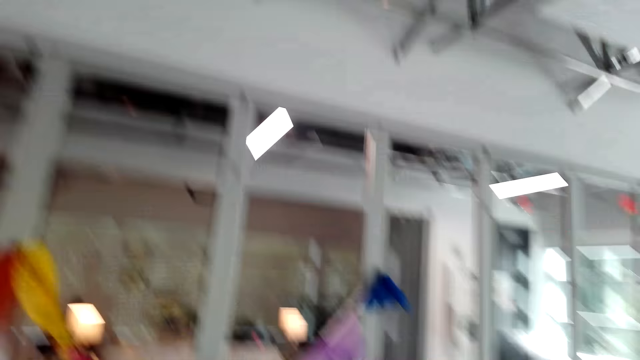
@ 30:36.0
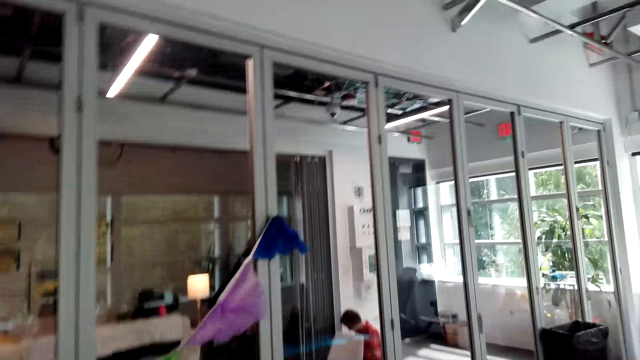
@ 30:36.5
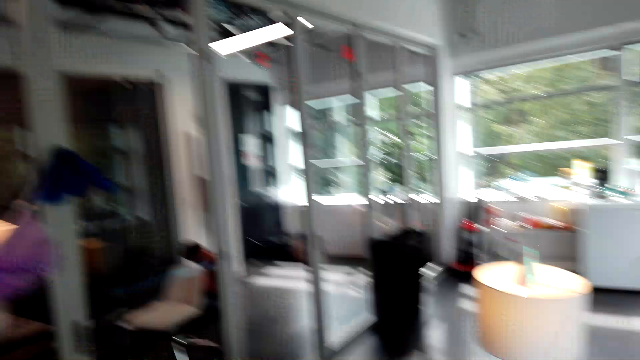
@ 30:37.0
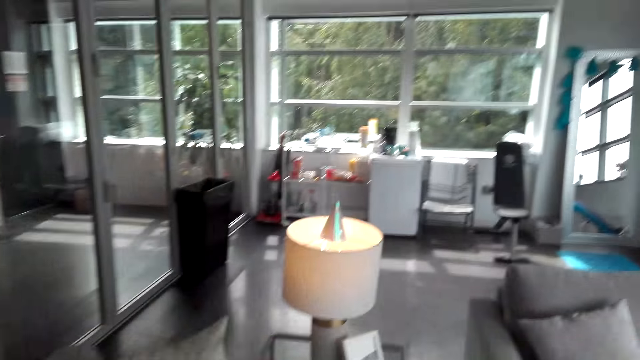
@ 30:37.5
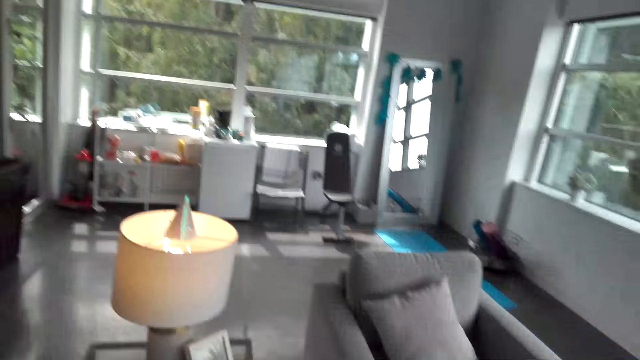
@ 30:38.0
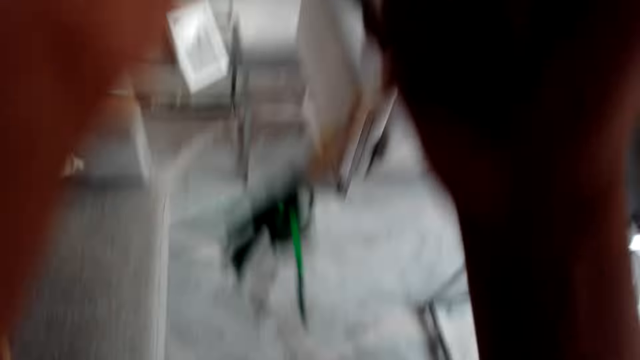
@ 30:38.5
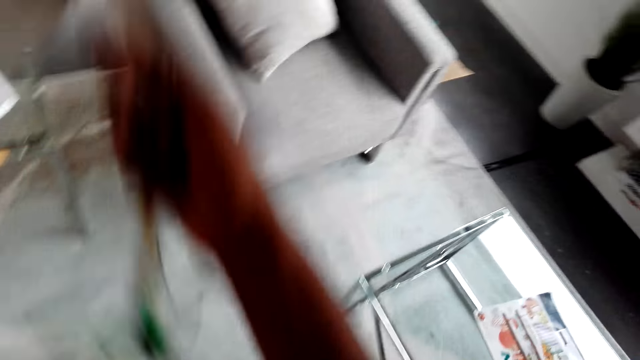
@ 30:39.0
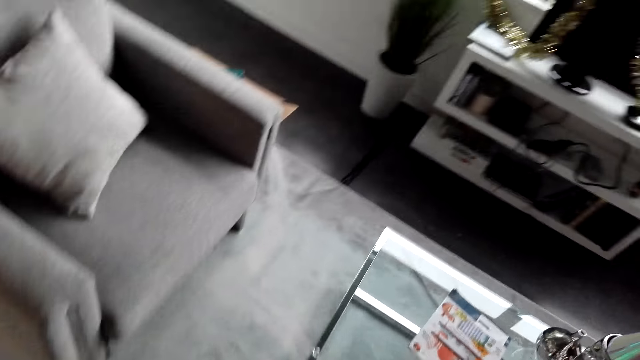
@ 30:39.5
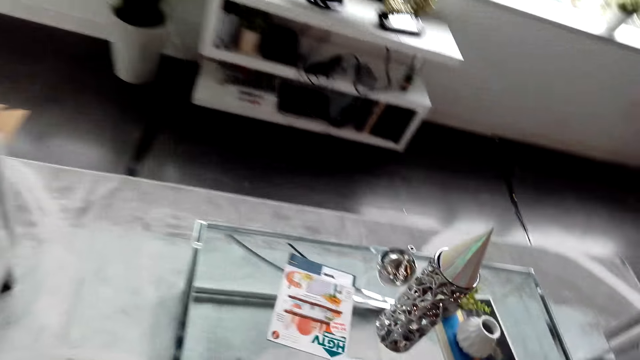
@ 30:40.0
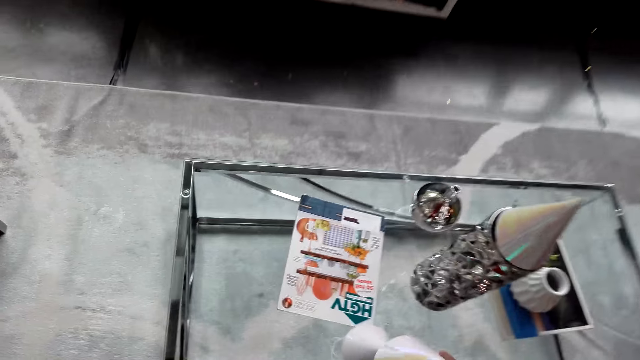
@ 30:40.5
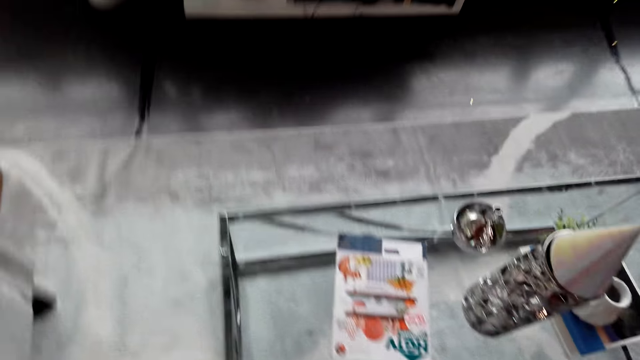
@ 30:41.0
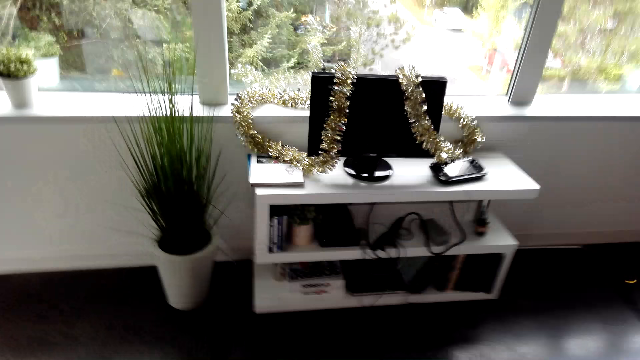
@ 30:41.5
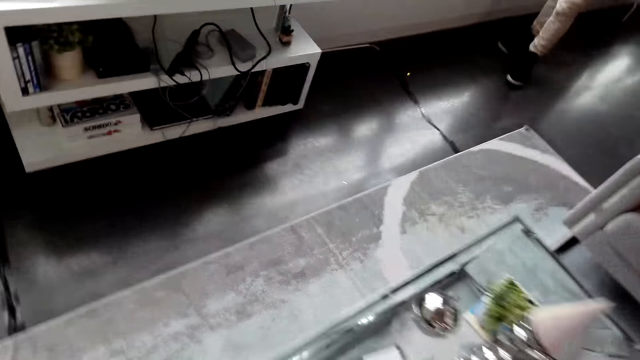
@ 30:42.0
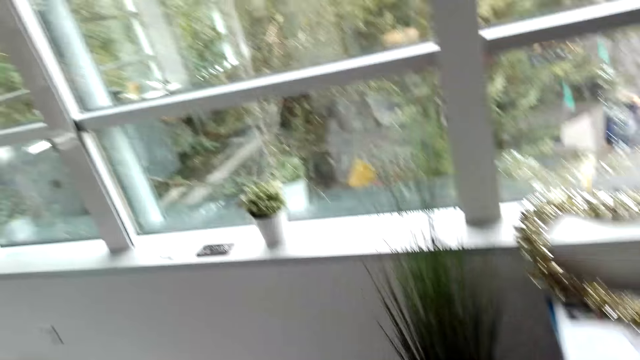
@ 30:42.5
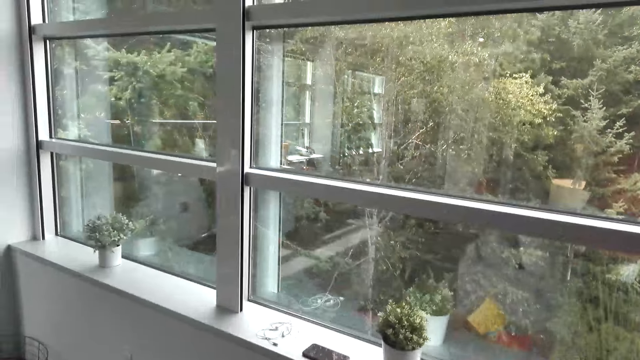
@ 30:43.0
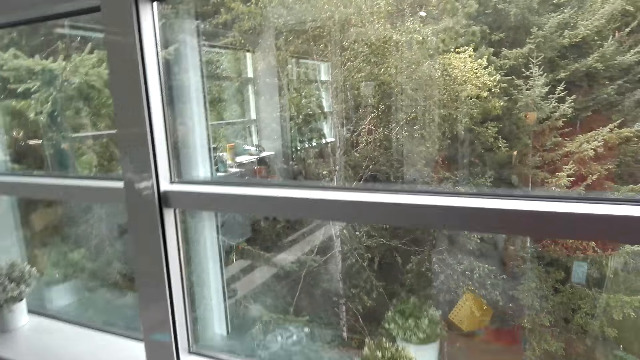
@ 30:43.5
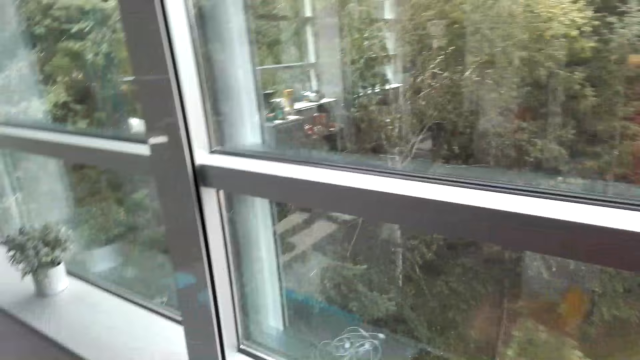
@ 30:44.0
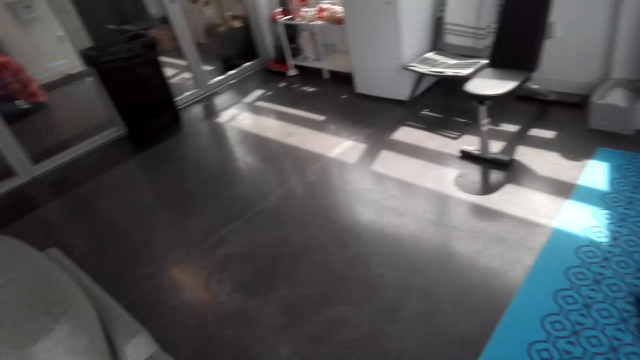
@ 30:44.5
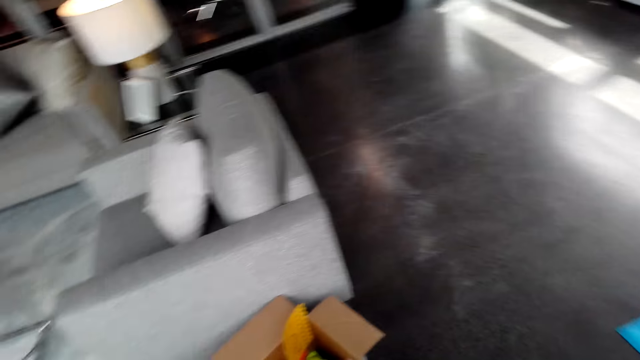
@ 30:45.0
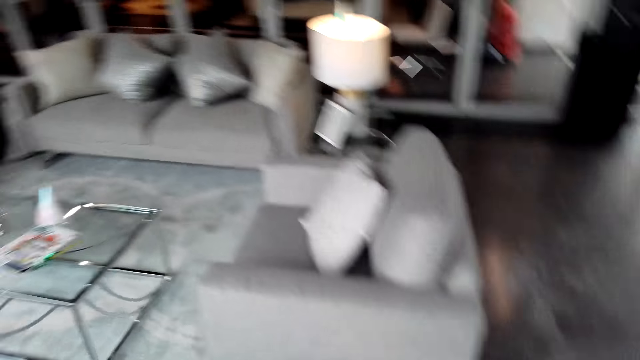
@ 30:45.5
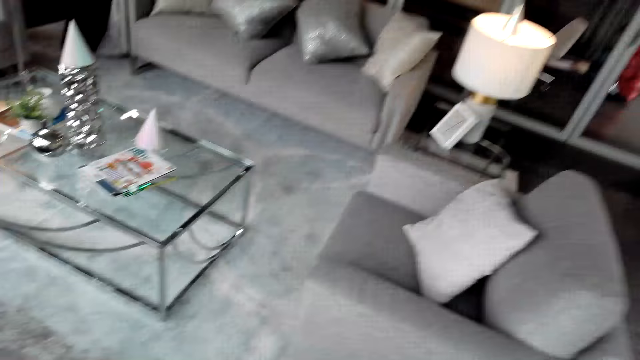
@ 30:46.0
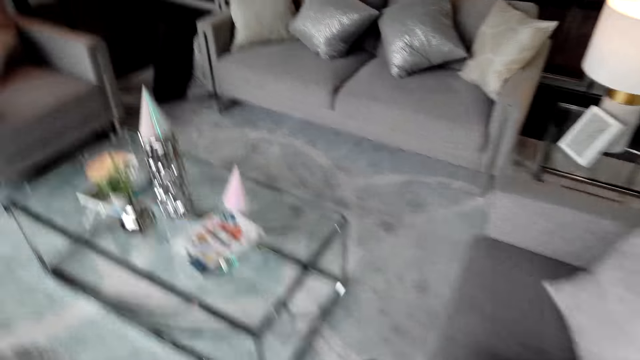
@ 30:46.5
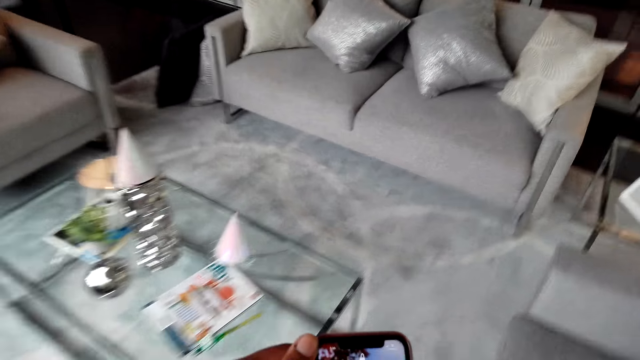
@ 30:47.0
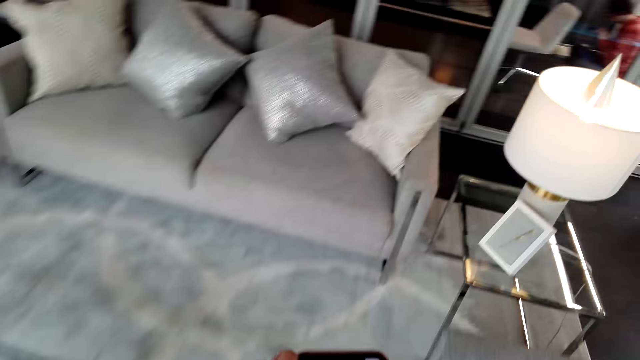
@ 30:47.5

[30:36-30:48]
The camera wearer touches his head.

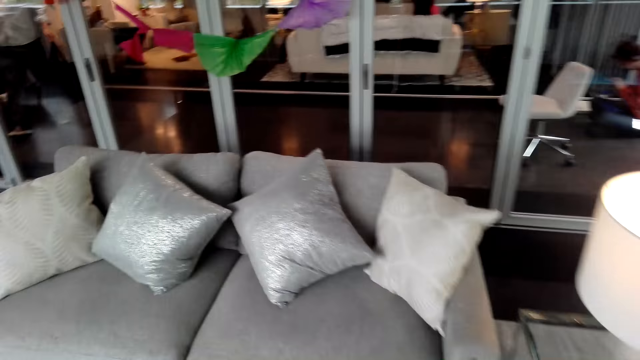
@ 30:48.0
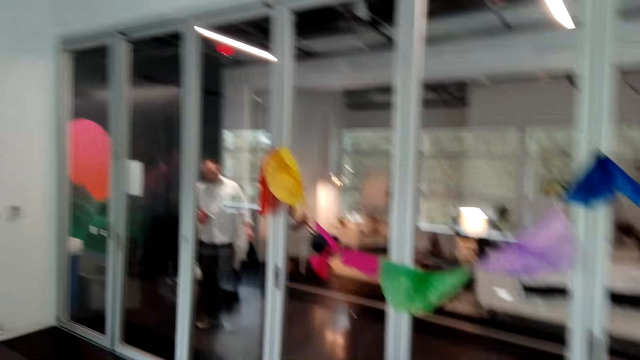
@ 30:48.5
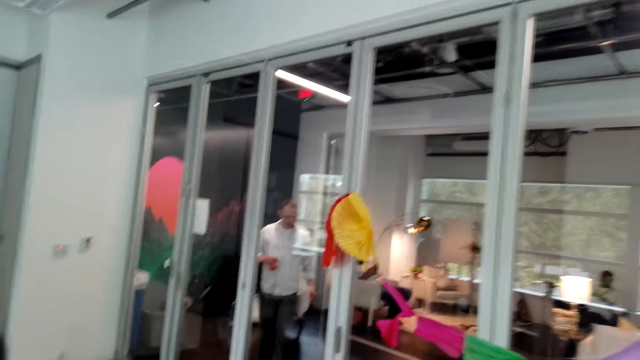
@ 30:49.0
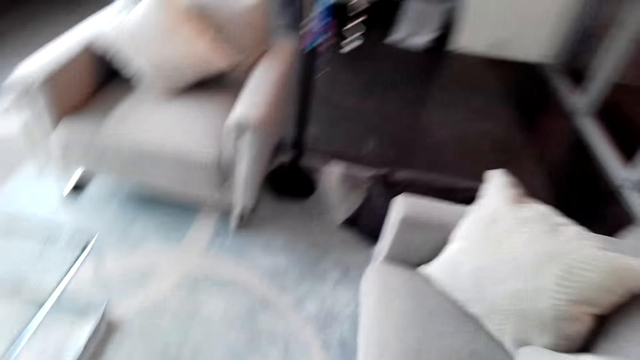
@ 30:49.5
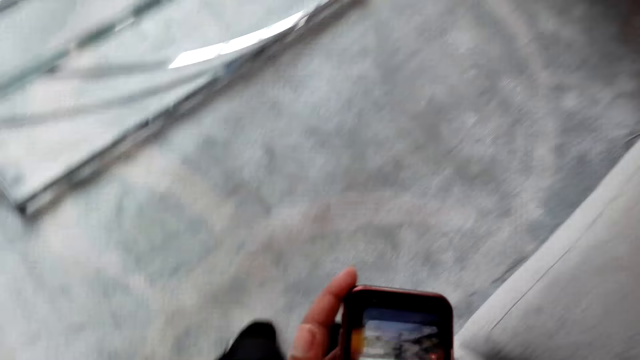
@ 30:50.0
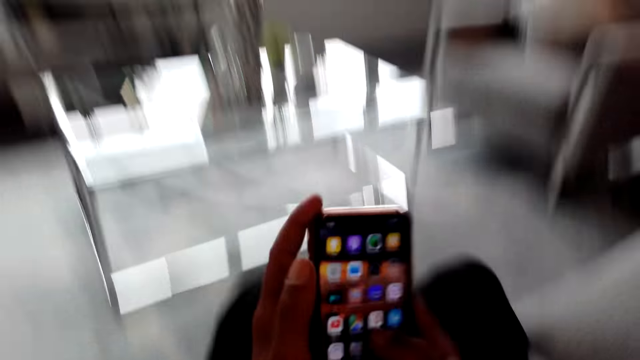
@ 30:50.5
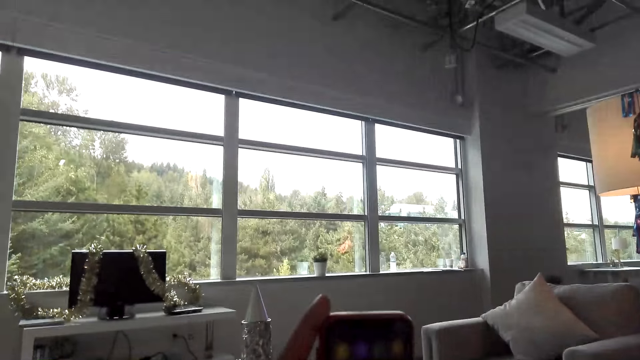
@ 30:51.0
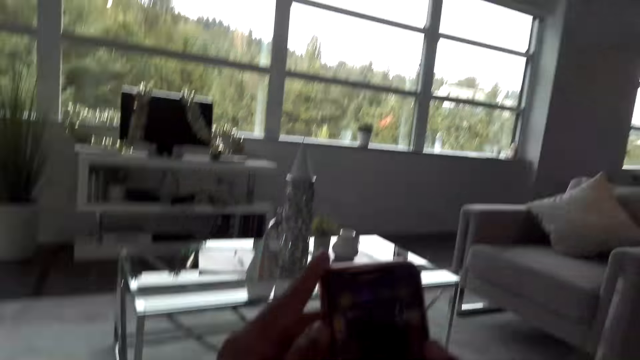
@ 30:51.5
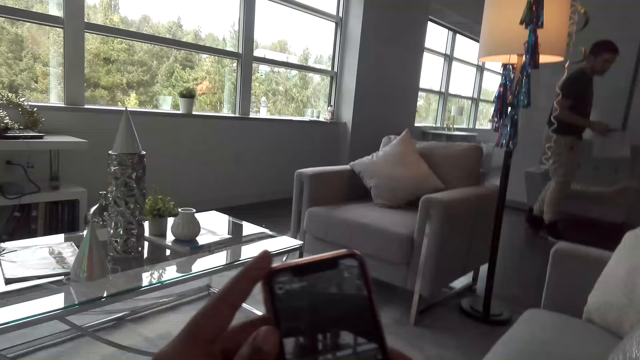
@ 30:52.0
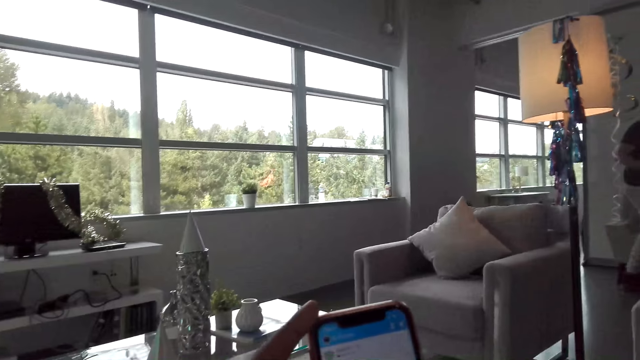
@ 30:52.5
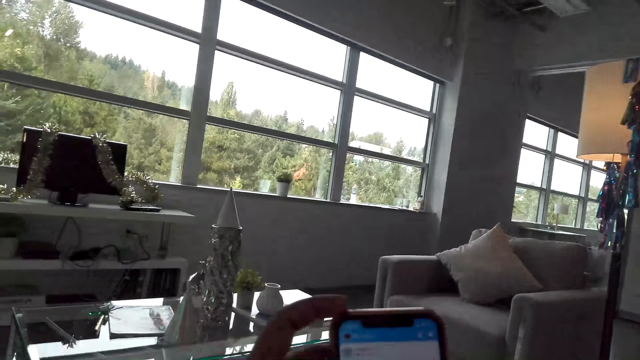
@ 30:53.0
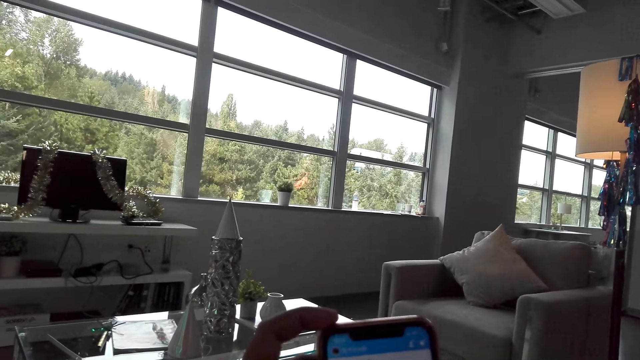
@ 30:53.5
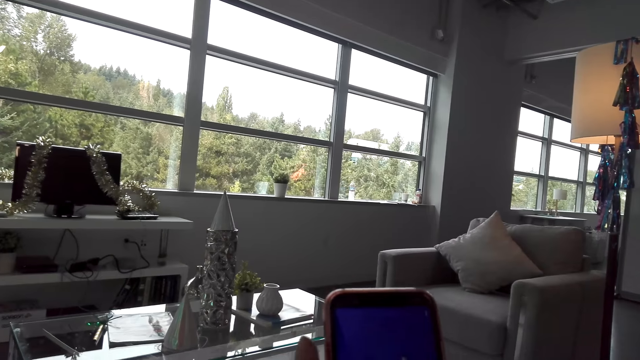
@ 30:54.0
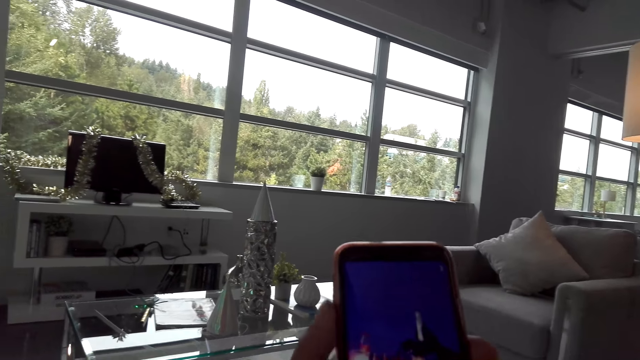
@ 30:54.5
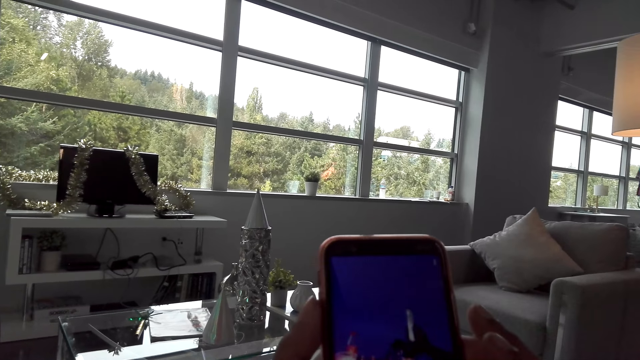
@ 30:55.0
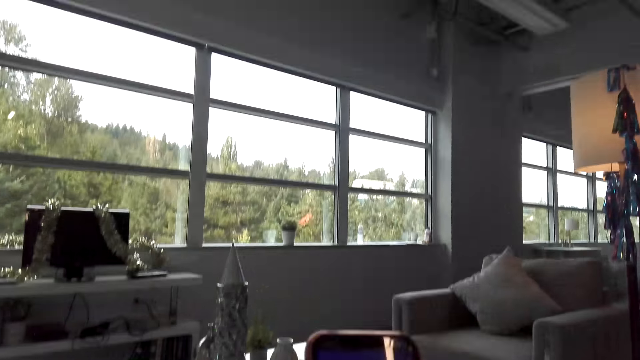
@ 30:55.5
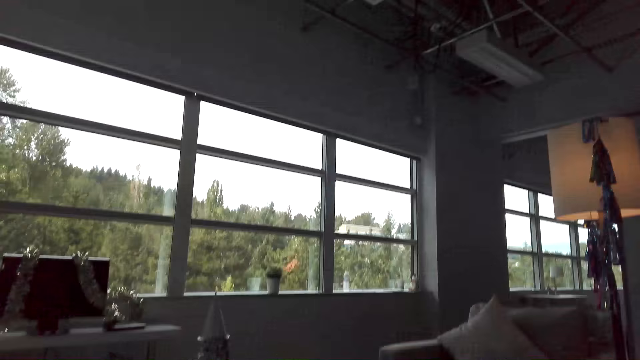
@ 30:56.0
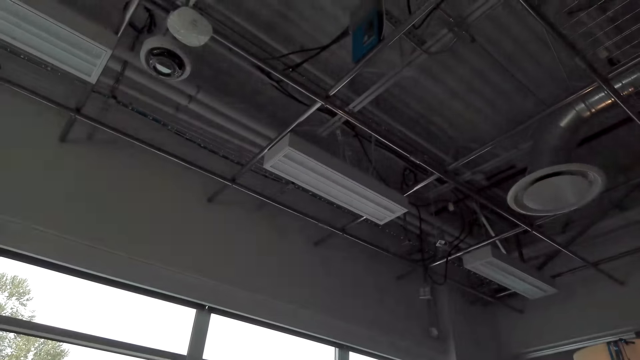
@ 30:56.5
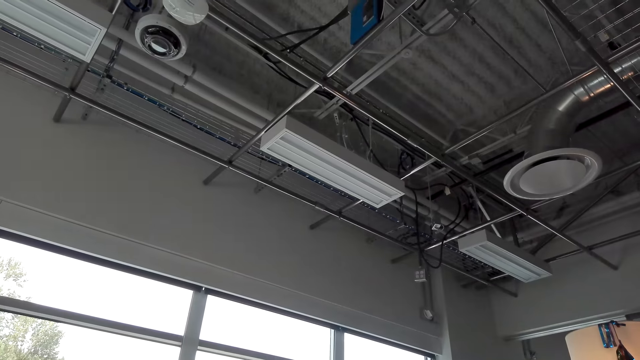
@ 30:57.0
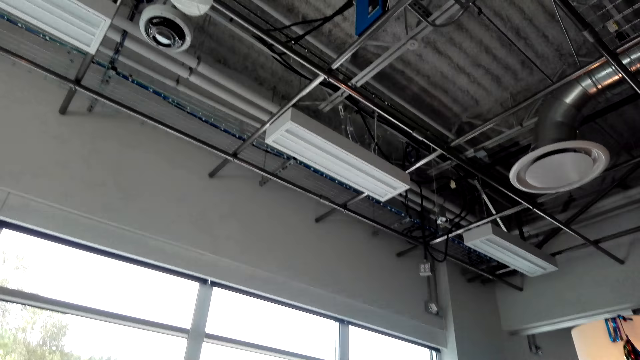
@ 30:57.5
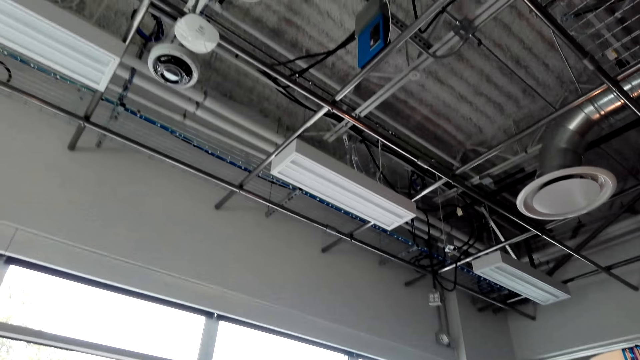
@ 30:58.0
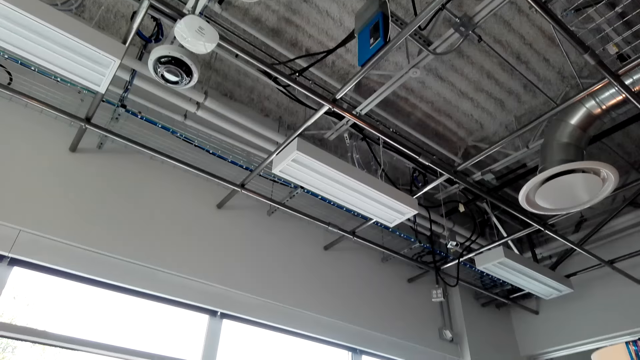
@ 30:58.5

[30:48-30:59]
The camera wearer holds his phone in his hands. He sits down on the sofa and operates the mobile phone in the room.
